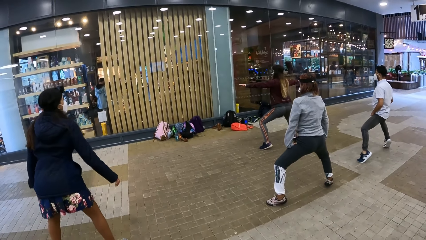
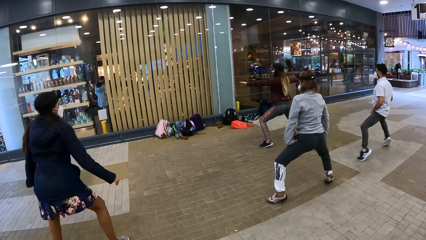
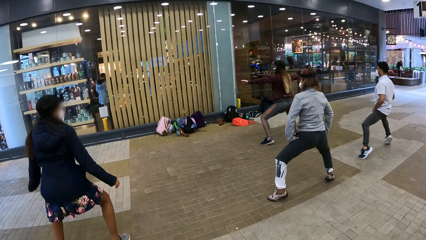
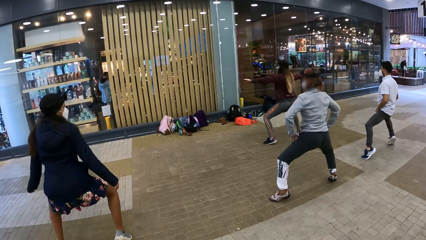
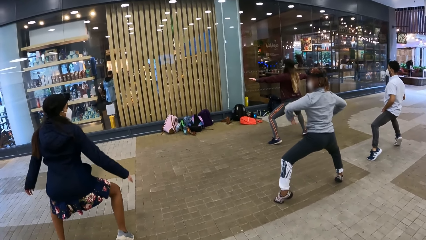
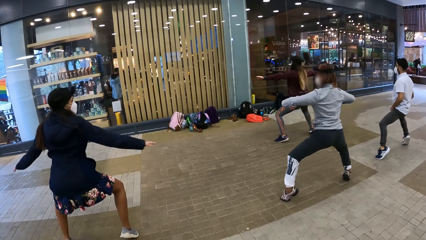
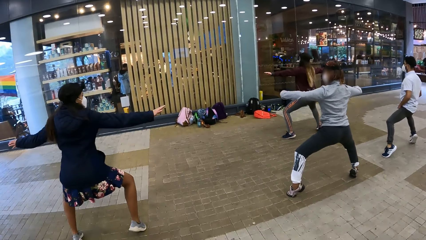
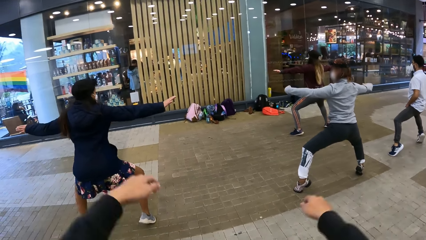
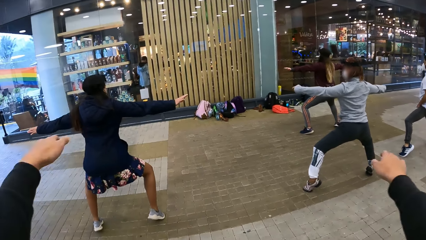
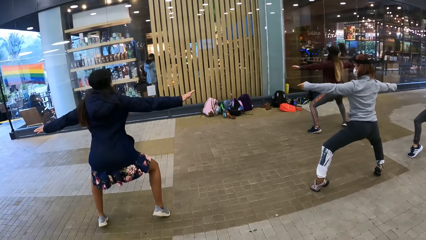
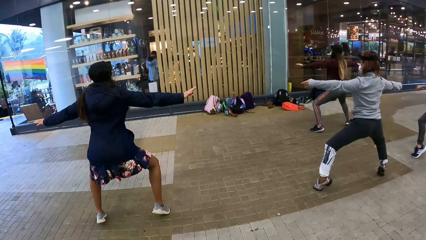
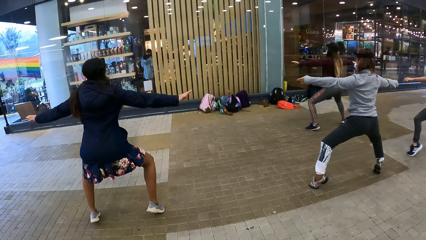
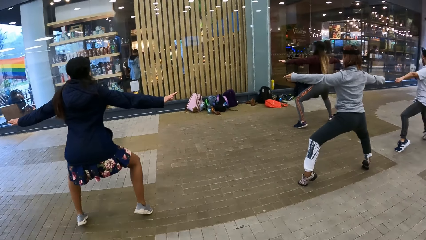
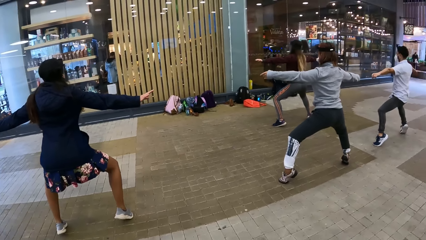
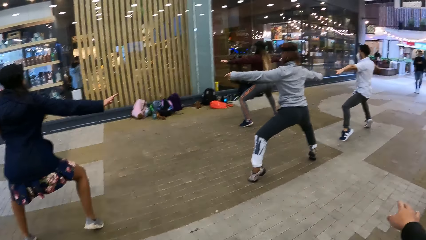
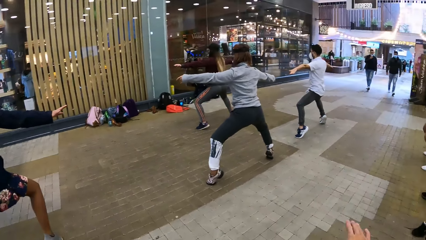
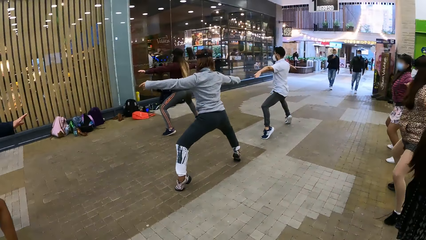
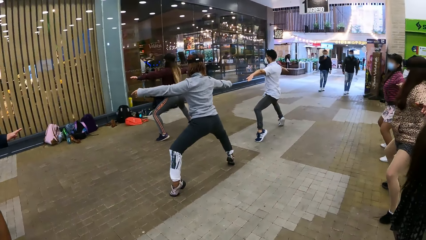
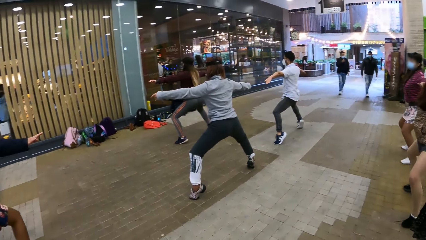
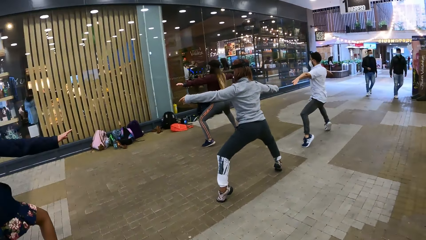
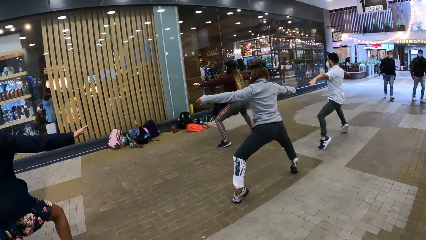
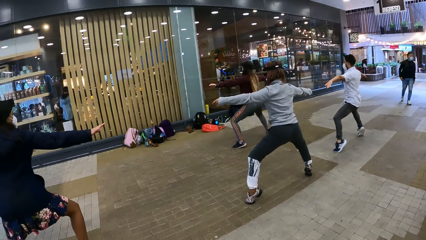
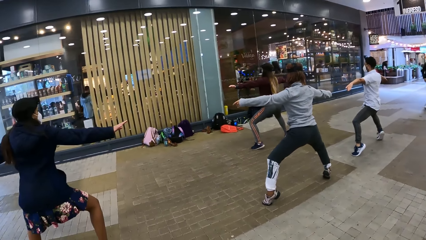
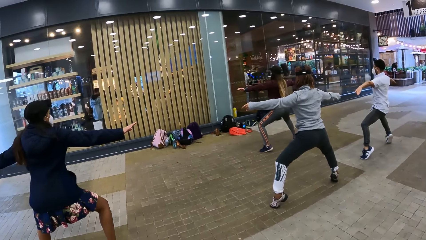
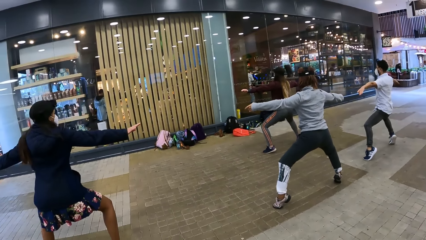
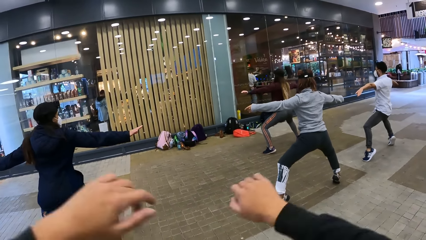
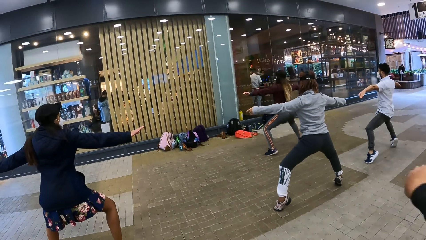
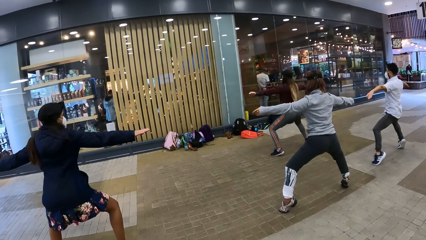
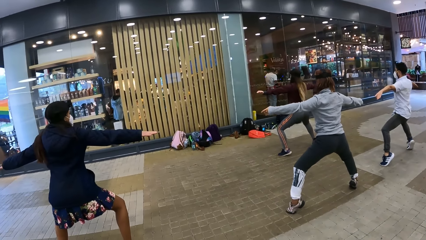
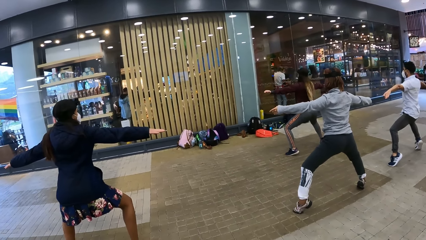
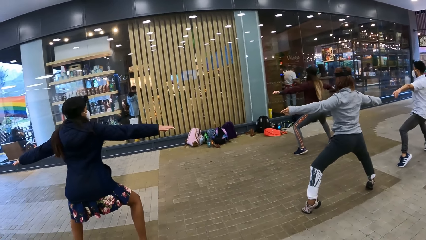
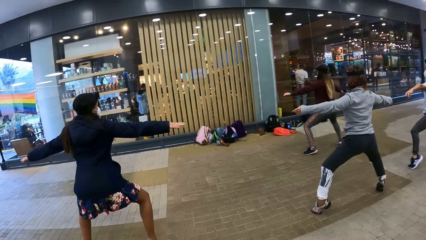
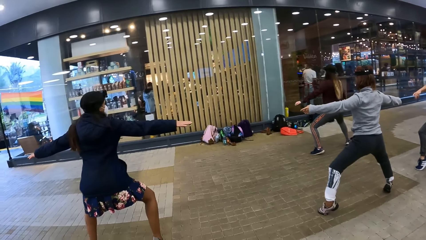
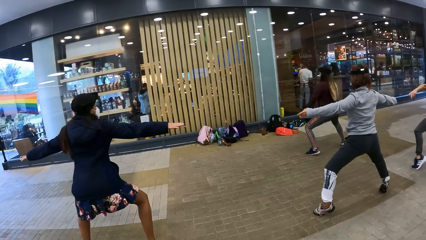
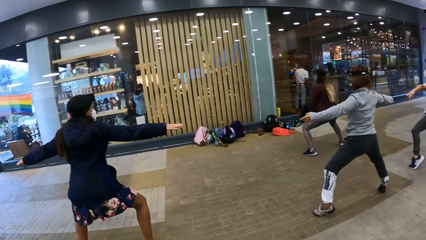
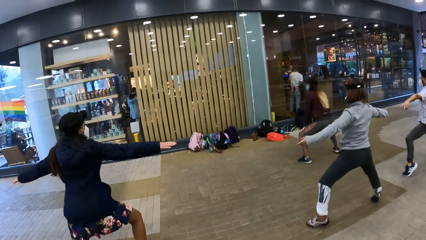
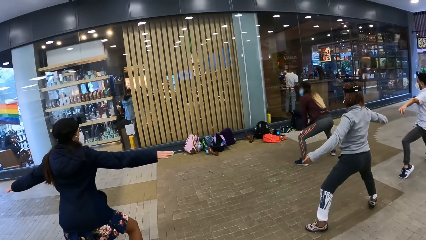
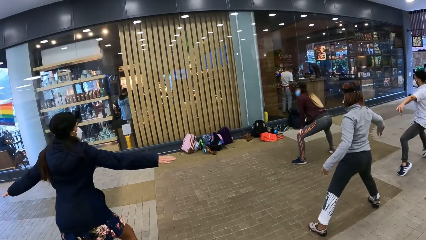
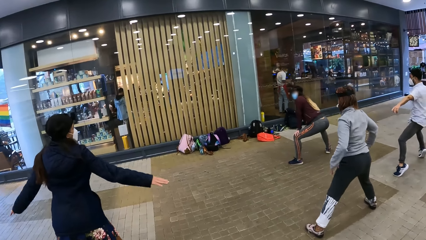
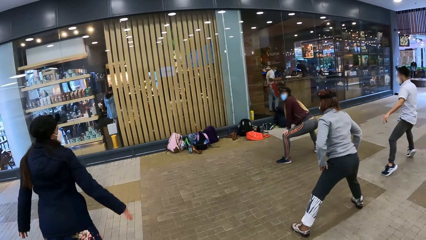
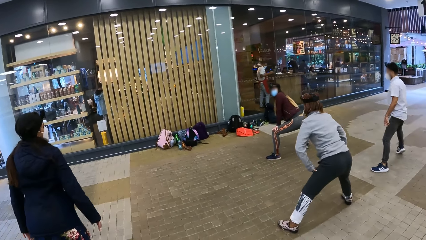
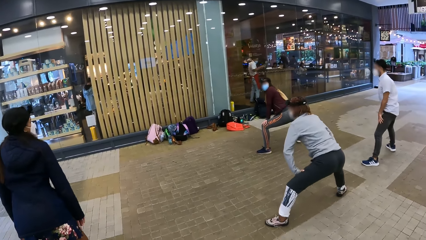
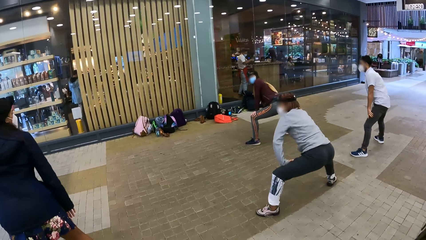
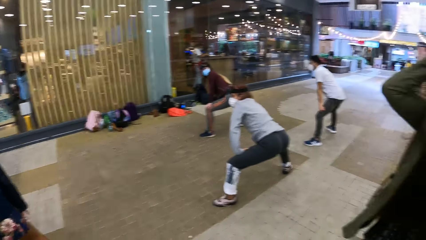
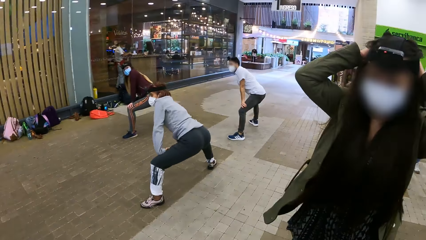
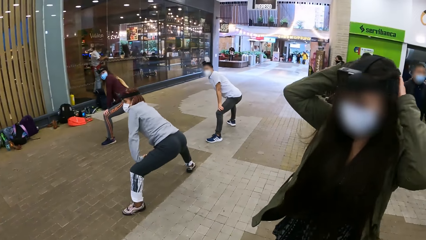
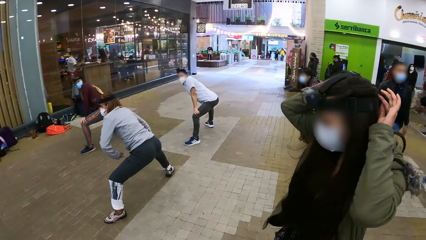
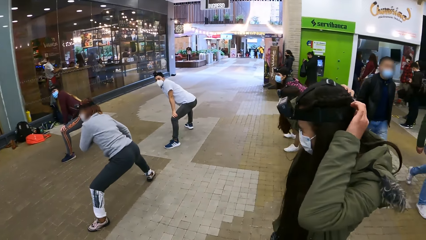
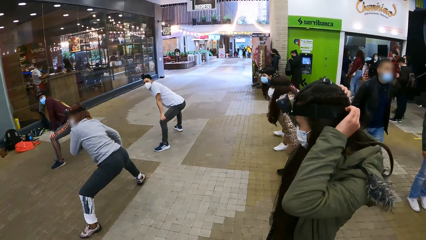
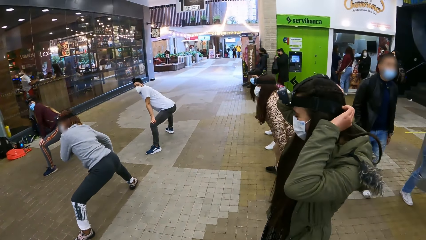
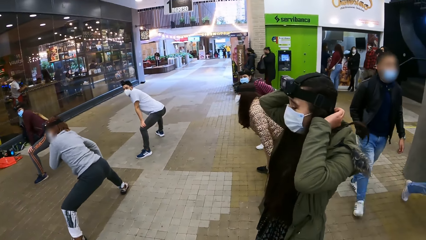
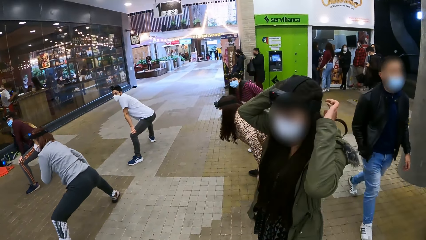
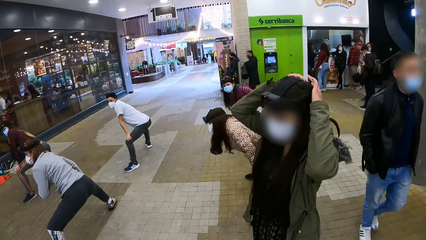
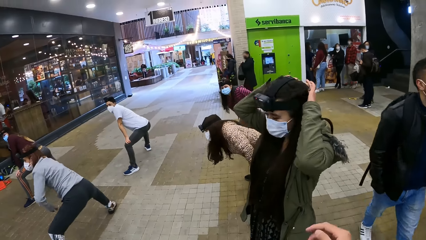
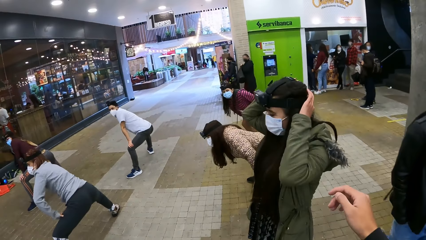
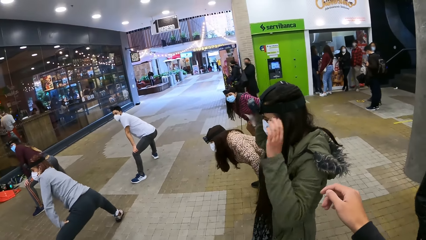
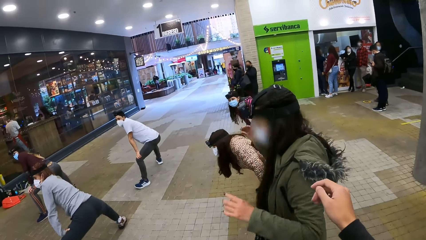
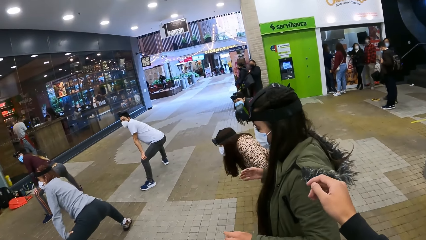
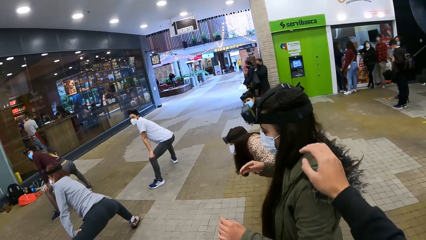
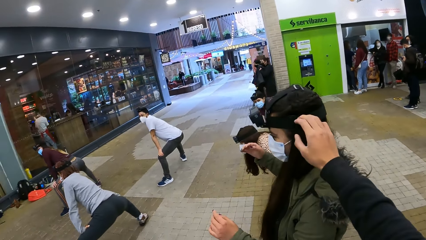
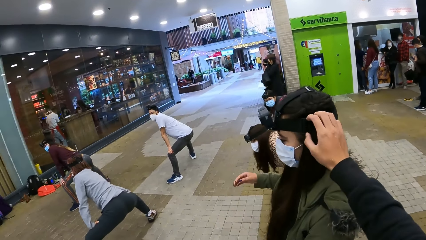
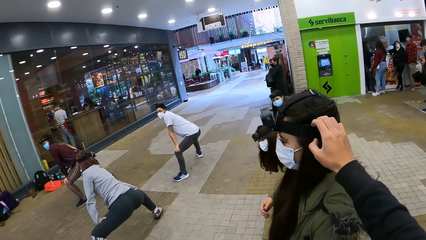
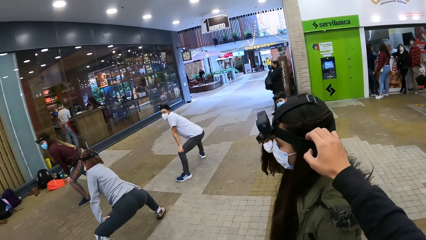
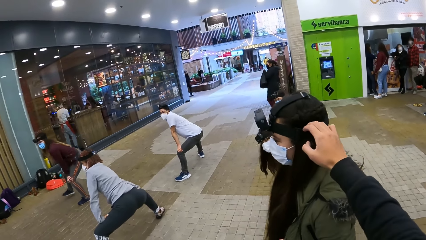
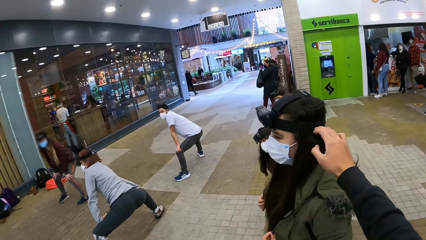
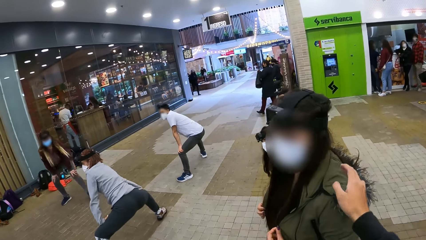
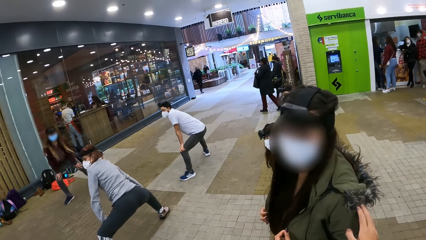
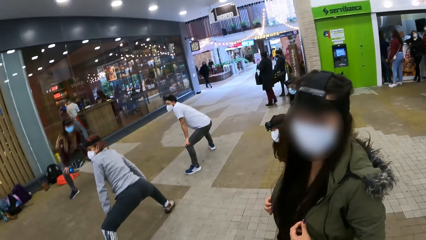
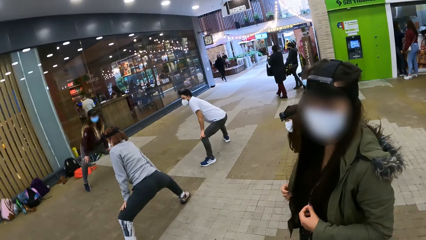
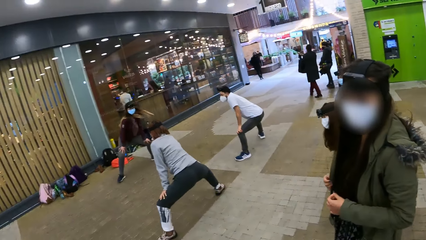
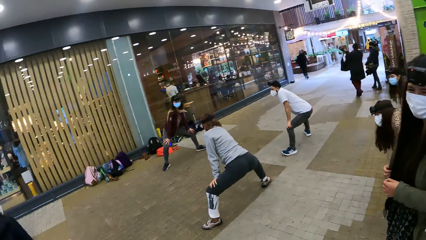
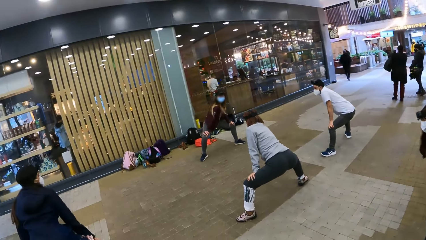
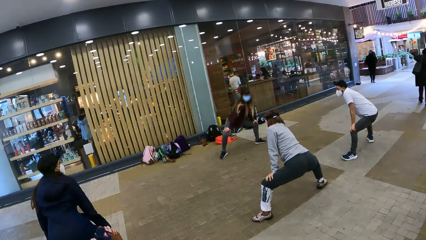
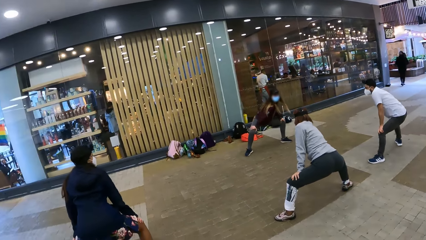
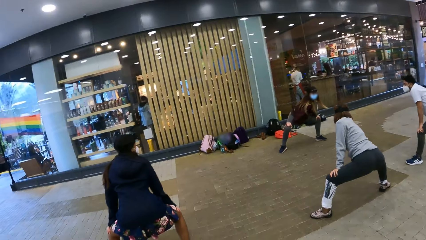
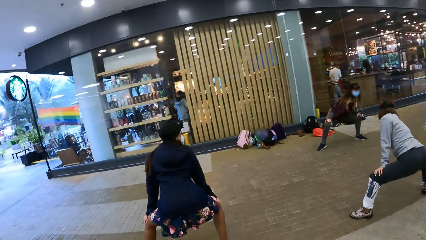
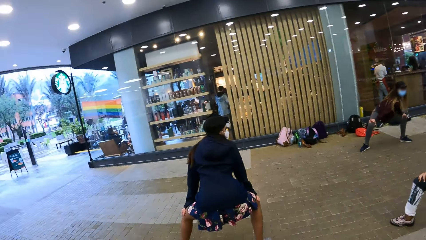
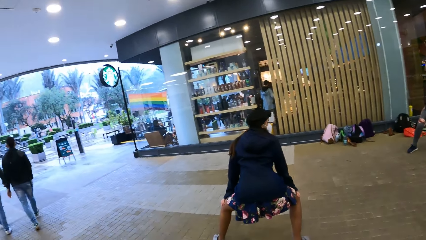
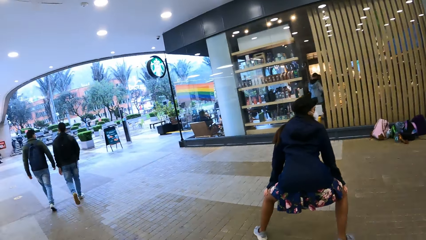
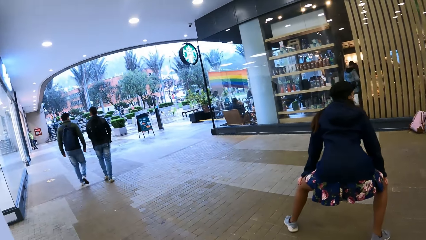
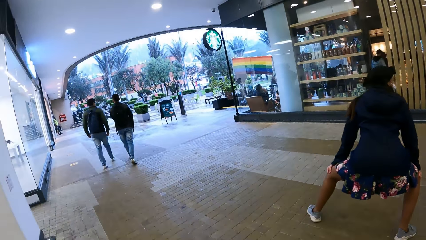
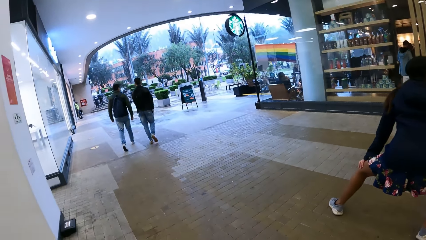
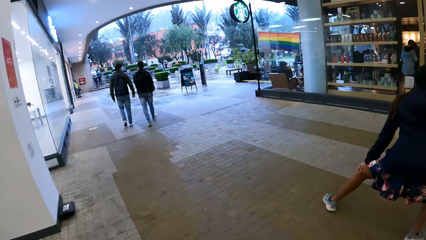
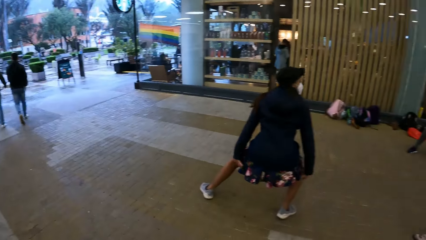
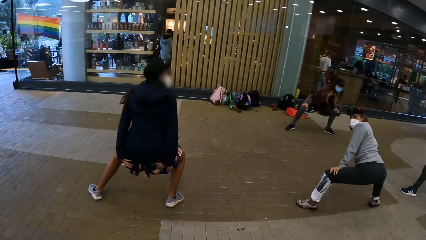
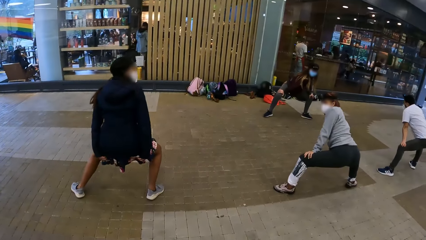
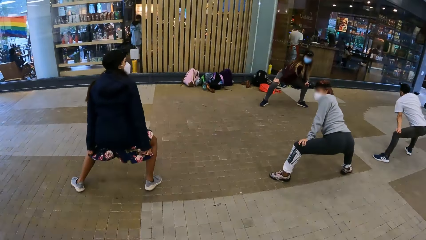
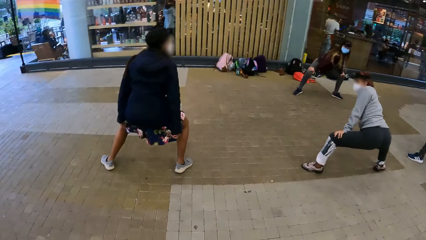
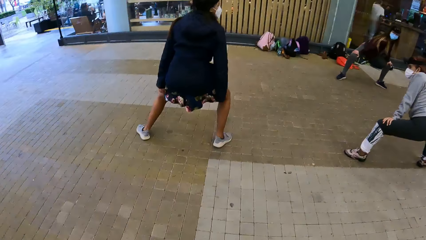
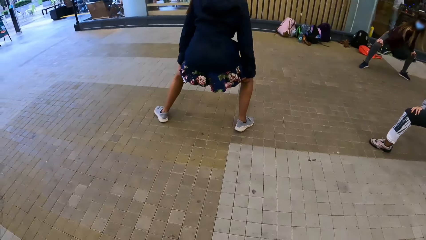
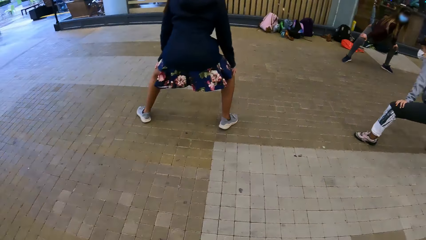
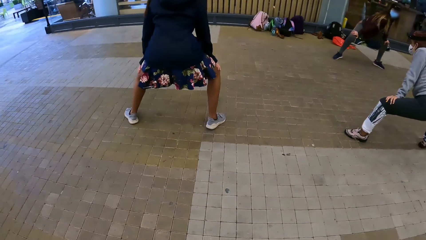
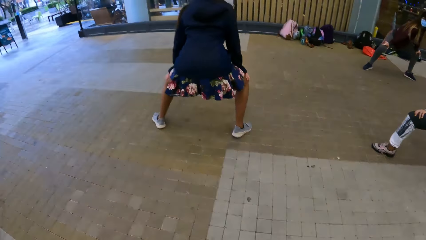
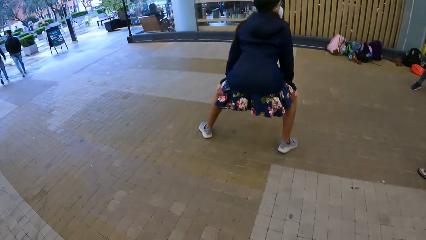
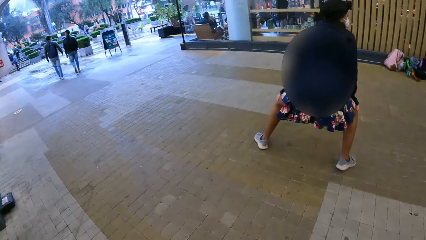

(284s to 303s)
The camera wearer stretches both hands. He looks sideways. He stretches his hands. He looks in front. He fixes a woman's camera. He touches the woman's head. He looks sideways.
